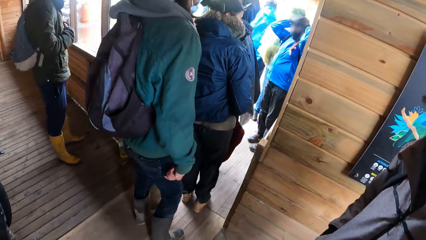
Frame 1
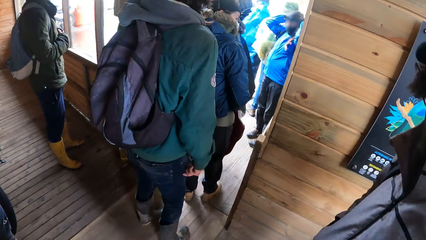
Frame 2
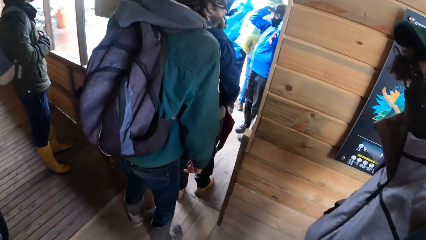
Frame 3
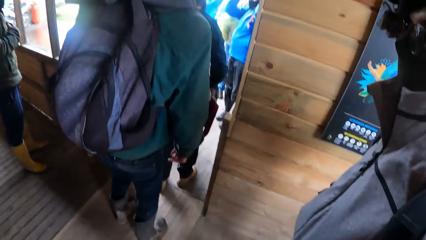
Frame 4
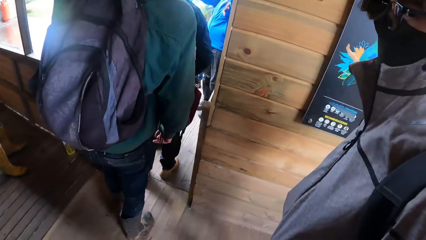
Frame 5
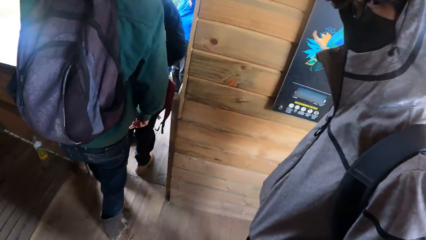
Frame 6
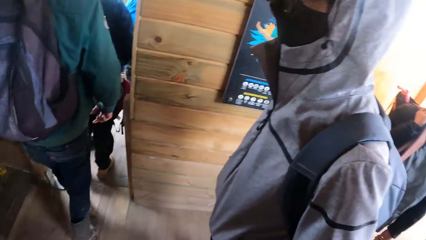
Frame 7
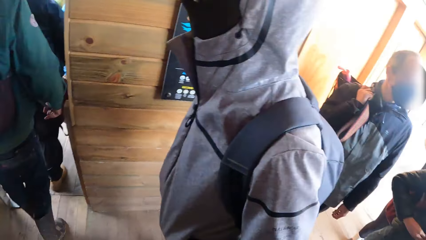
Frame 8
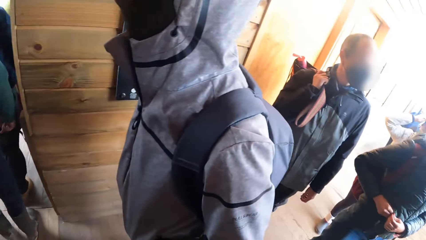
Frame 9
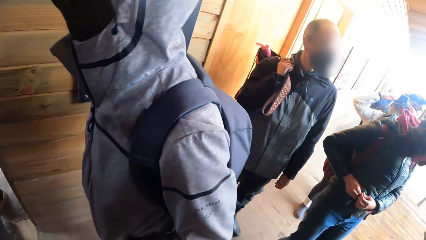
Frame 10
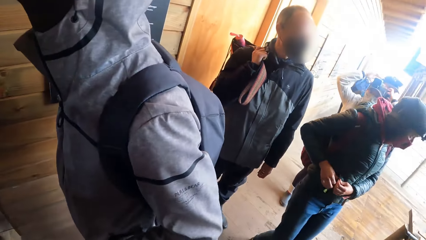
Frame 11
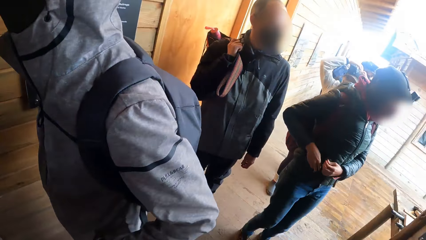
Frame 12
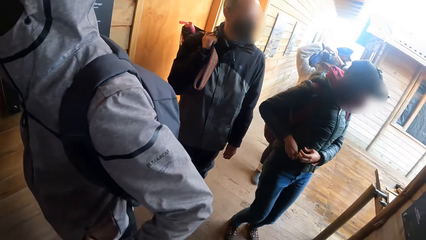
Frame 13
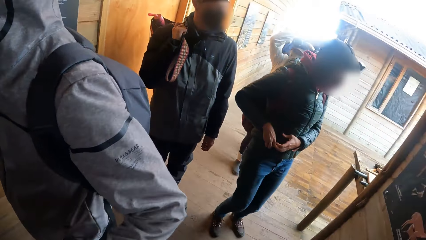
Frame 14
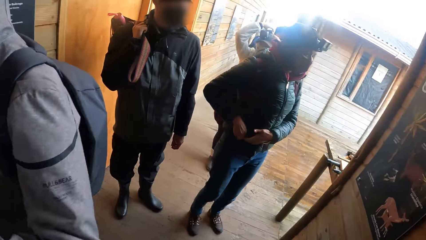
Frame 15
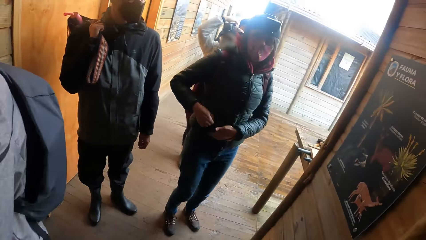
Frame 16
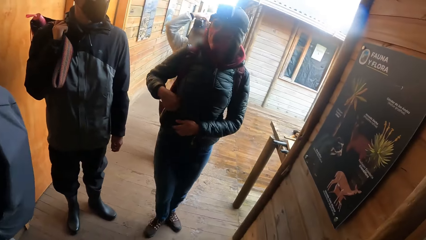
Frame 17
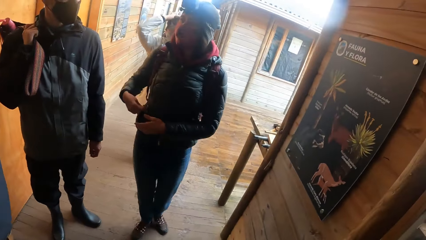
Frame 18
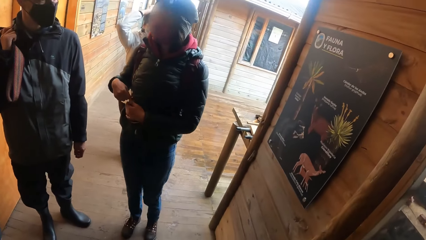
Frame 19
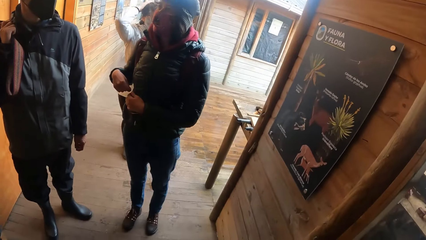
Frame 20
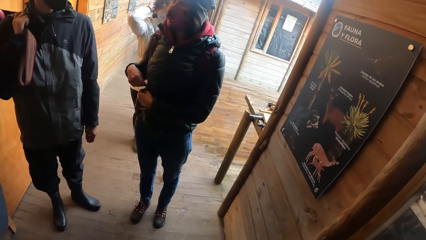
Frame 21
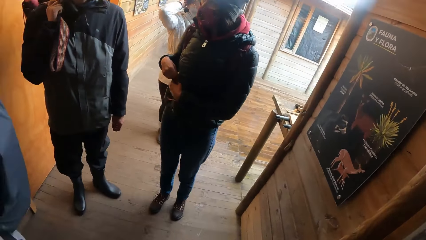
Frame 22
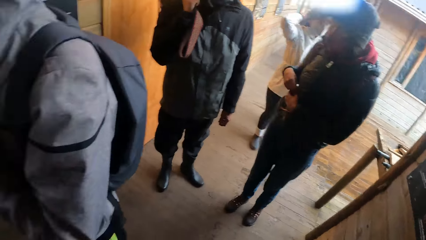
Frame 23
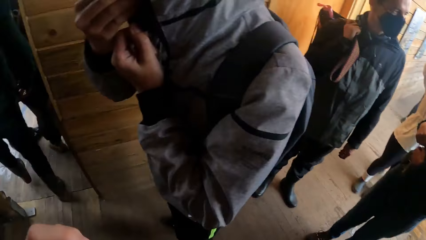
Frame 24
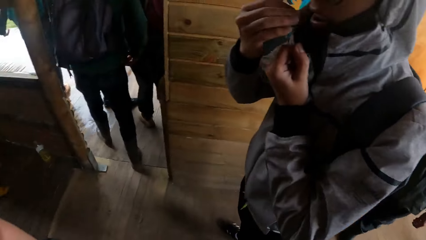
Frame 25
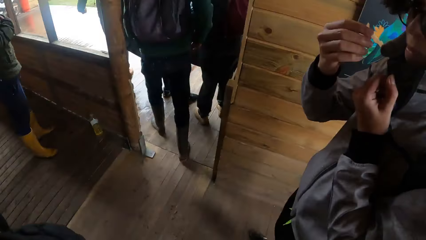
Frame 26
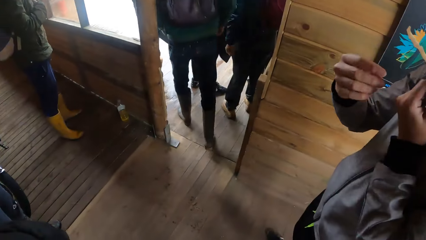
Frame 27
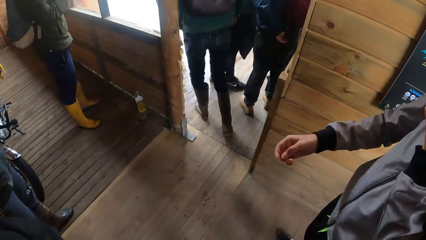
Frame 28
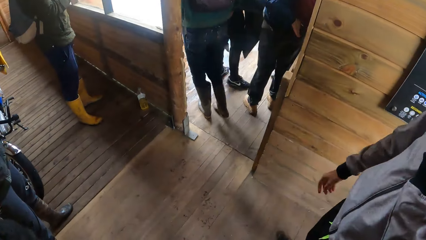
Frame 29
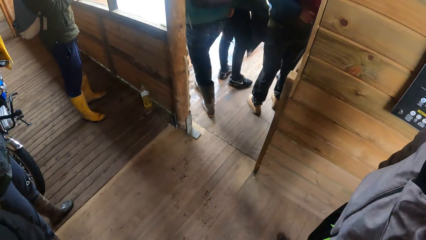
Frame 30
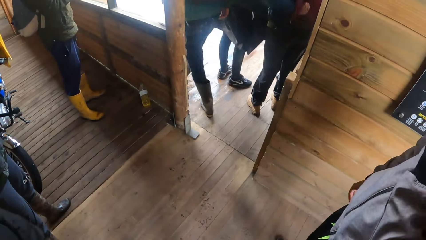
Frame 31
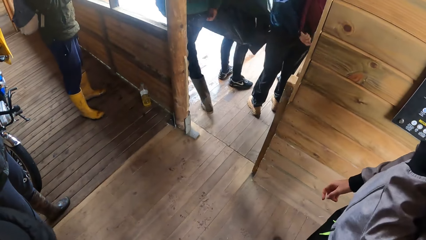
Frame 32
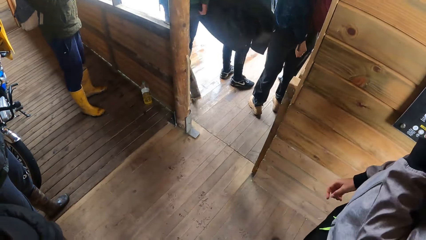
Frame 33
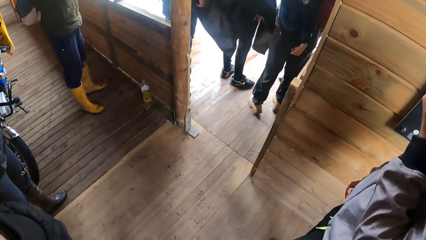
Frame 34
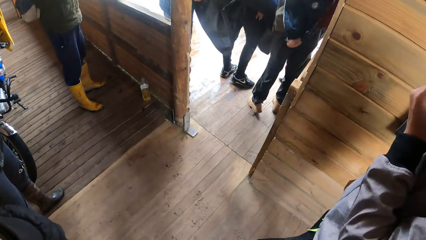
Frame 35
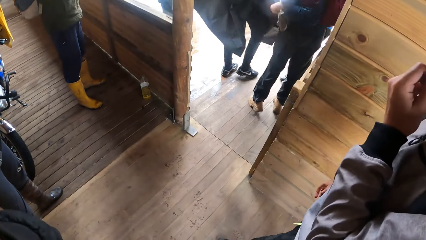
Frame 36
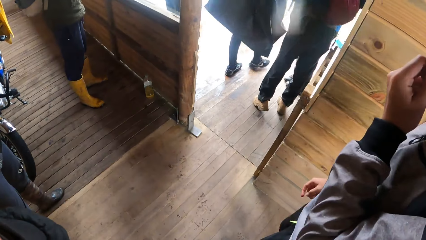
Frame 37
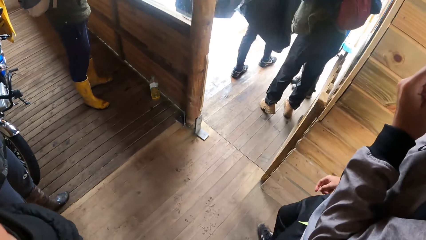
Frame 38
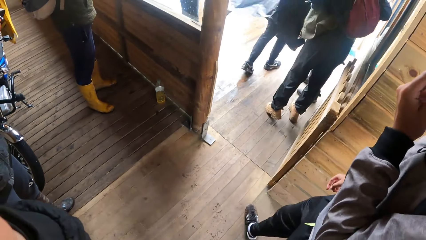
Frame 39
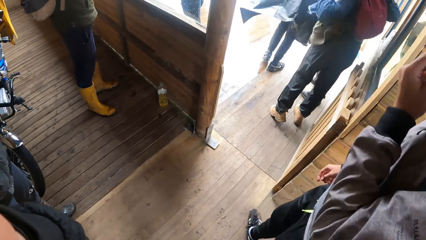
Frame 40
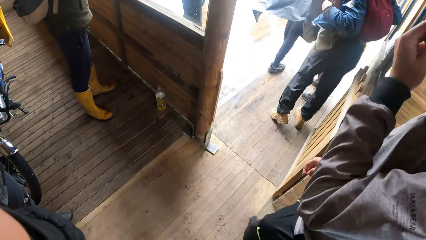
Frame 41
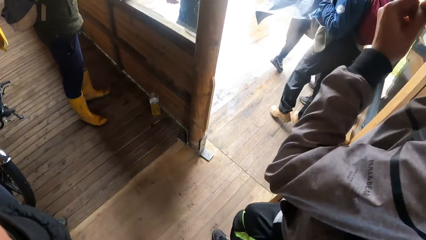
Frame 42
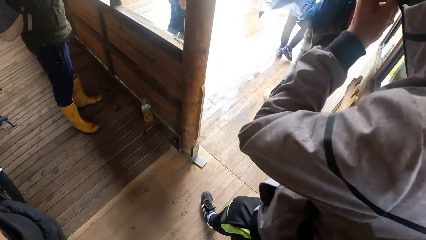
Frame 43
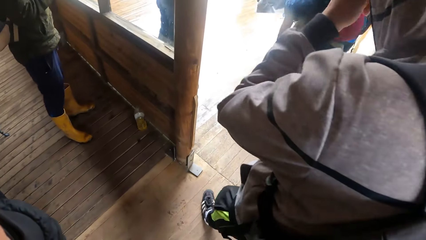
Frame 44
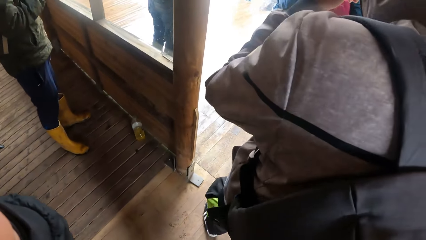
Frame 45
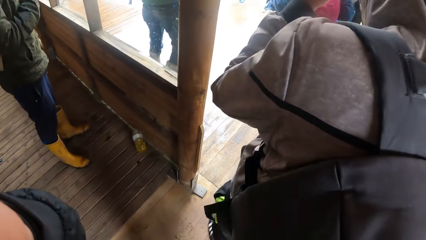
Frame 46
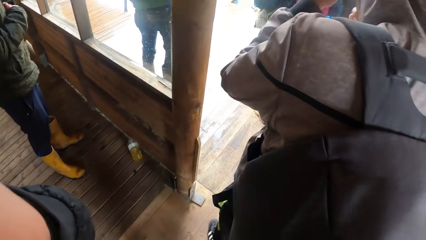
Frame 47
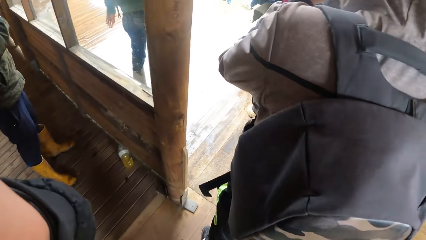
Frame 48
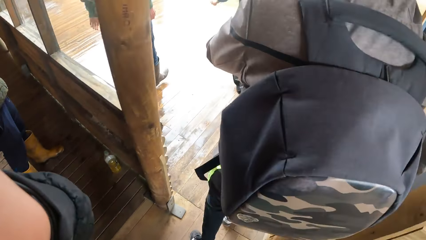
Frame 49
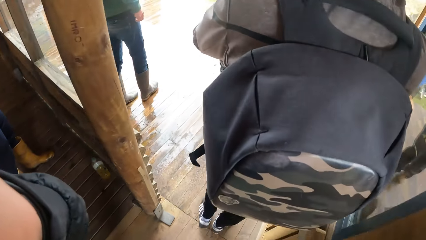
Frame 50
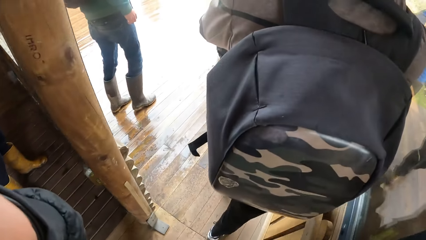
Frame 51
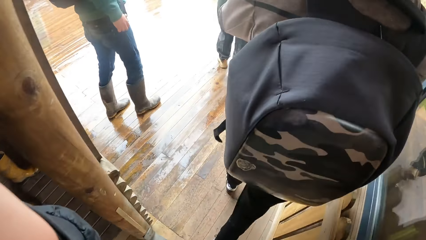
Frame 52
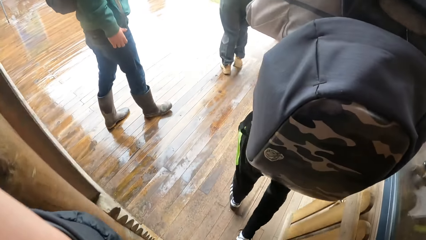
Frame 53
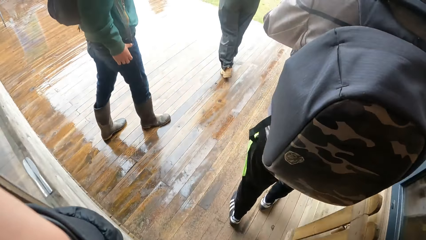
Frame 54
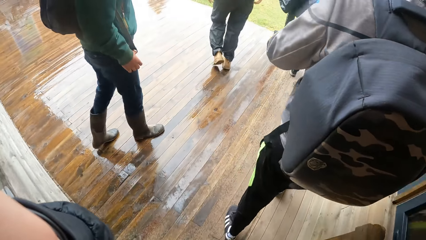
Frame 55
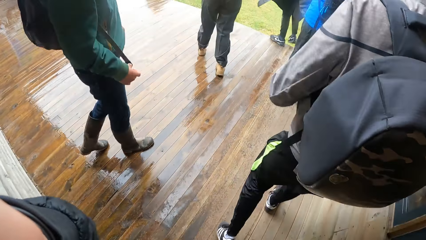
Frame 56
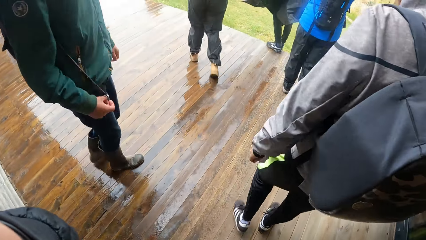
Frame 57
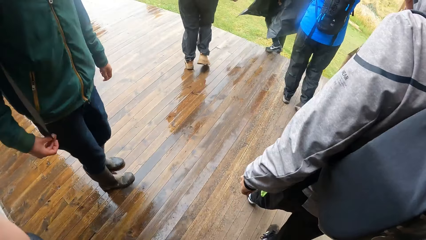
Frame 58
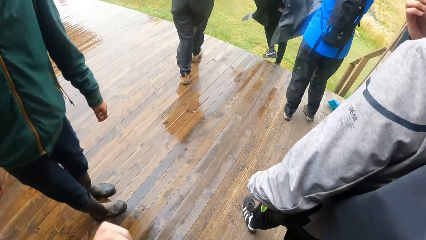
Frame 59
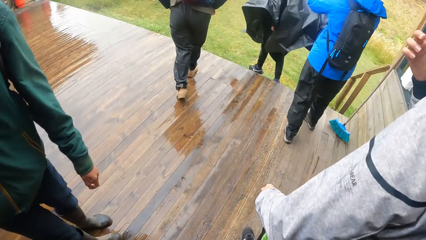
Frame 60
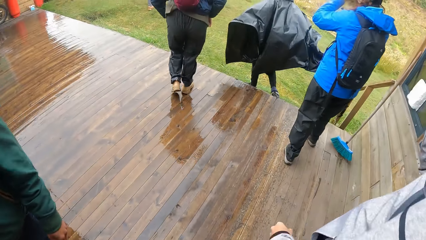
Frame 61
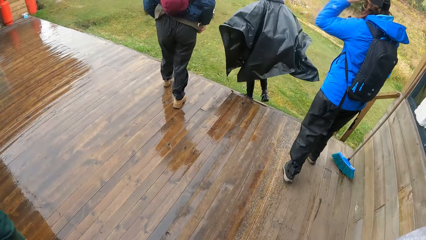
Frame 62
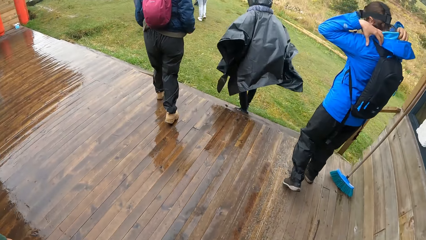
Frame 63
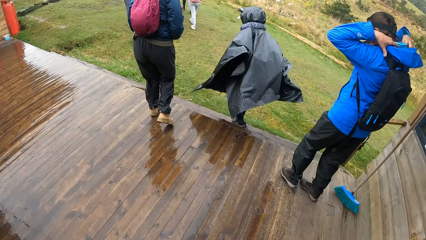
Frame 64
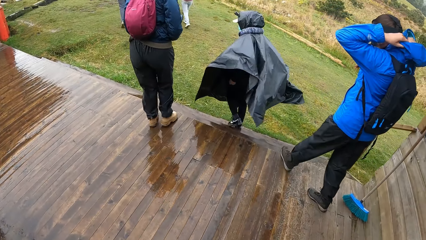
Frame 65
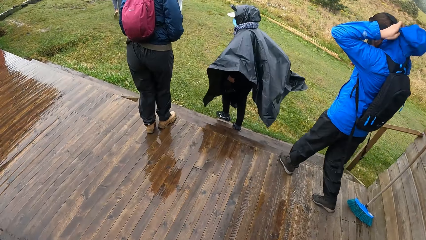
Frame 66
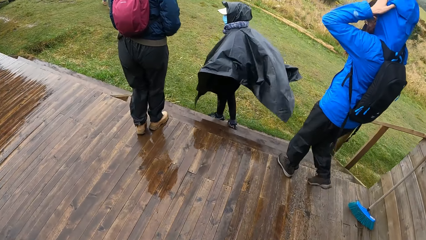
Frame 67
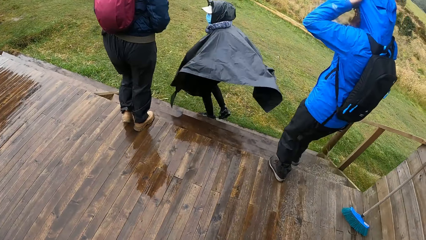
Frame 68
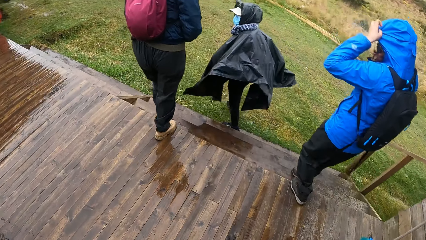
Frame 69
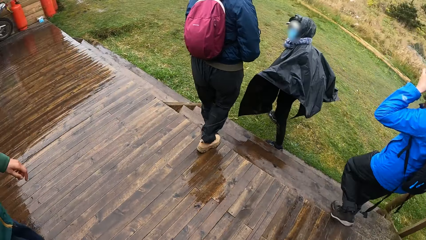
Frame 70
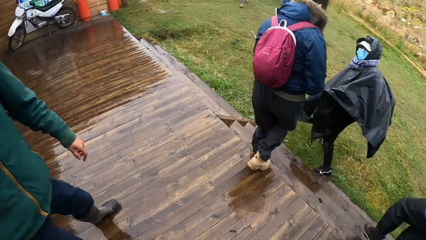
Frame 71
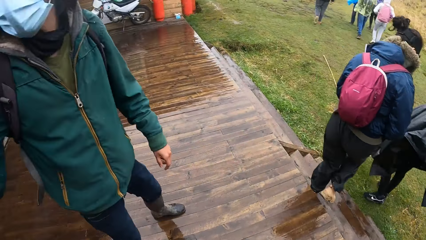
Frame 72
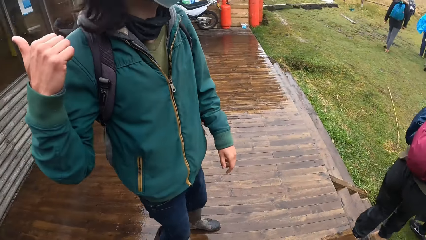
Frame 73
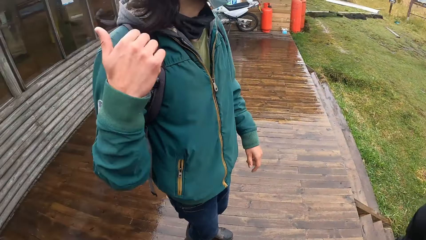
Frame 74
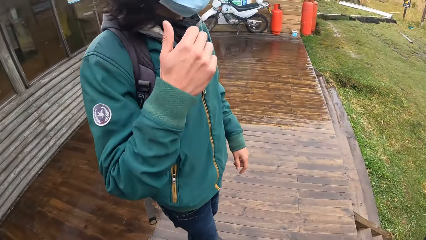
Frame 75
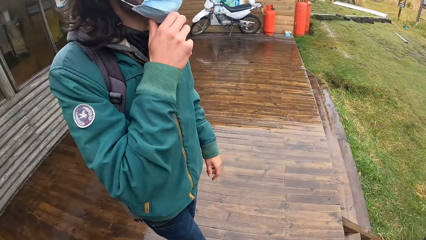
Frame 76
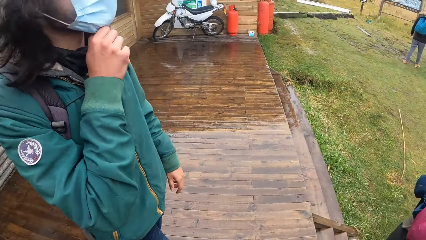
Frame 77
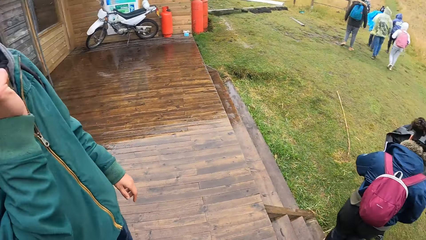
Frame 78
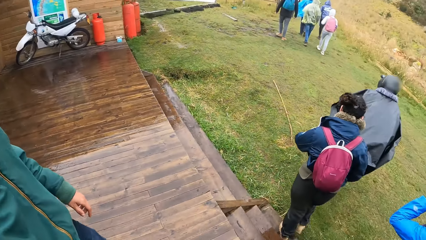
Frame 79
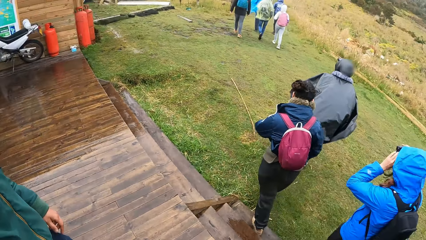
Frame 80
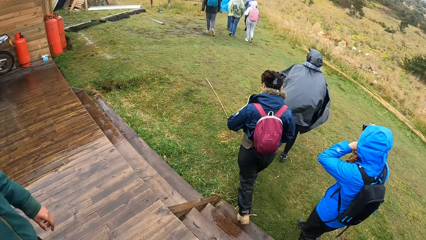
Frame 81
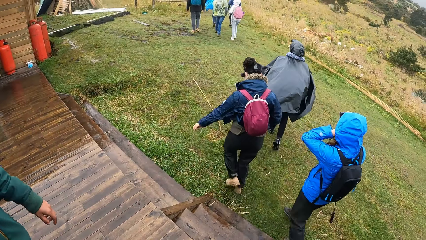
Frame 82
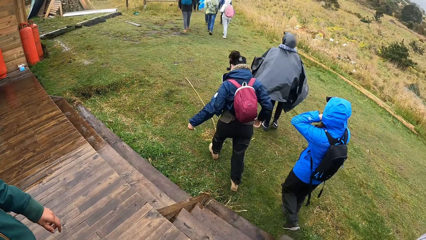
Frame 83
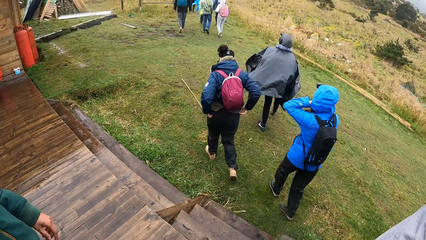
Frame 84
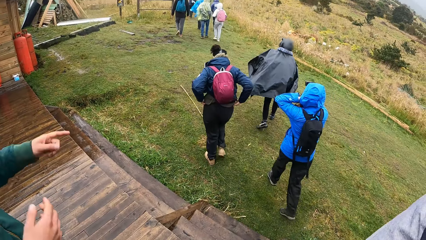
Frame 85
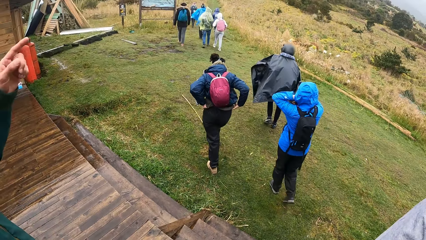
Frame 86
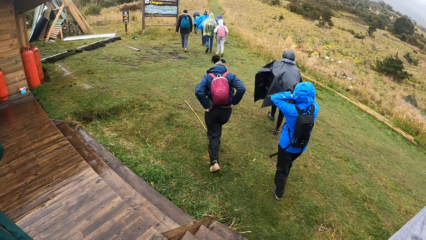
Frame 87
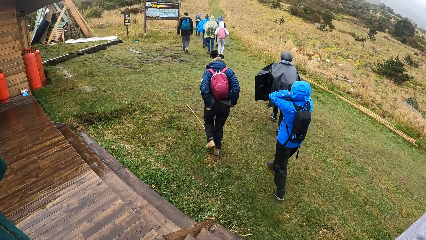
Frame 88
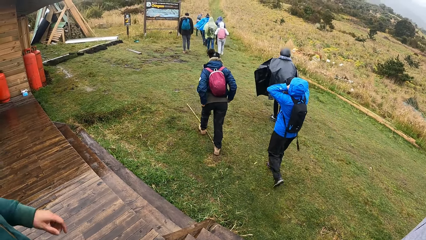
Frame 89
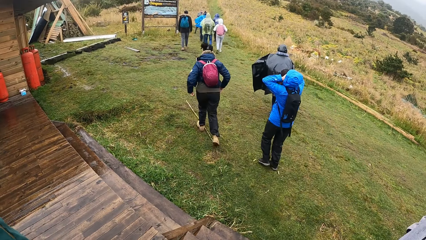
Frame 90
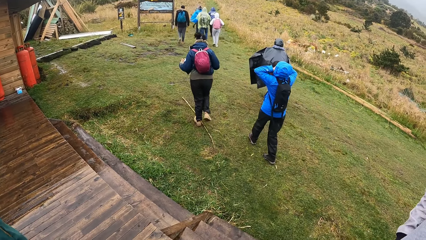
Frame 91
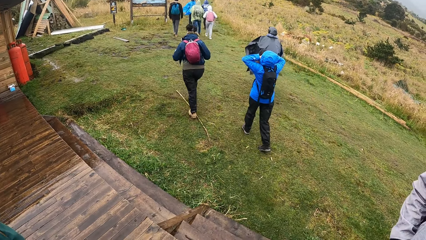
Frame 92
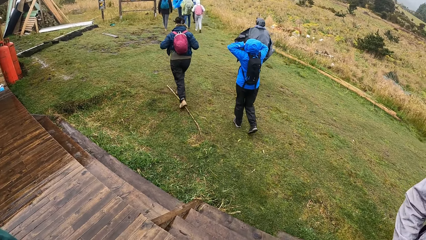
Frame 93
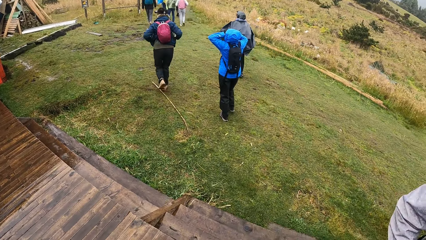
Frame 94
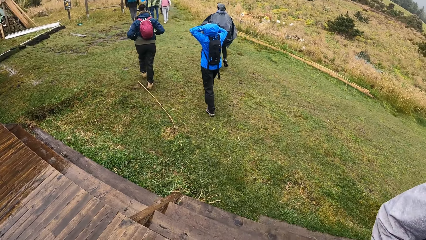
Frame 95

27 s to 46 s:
The camera wearer looks on the other side. He leaves the apartment. He walks on the balcony. He puts down his hand. He walks away from the stairs. He looks at a man. The man gestures with his hand. A group of people walks across a hill.
